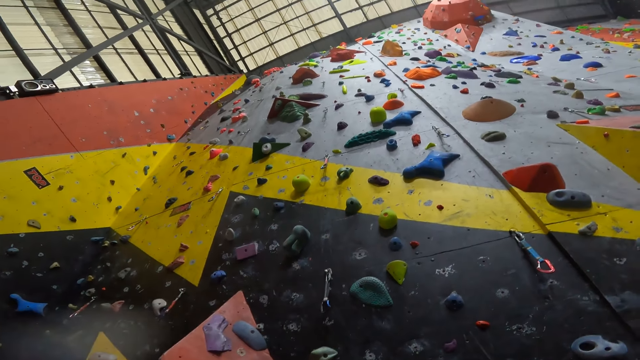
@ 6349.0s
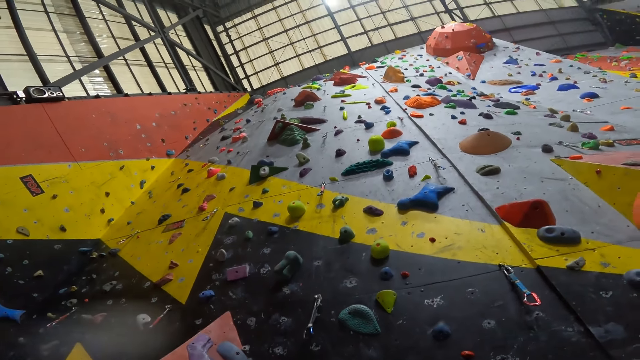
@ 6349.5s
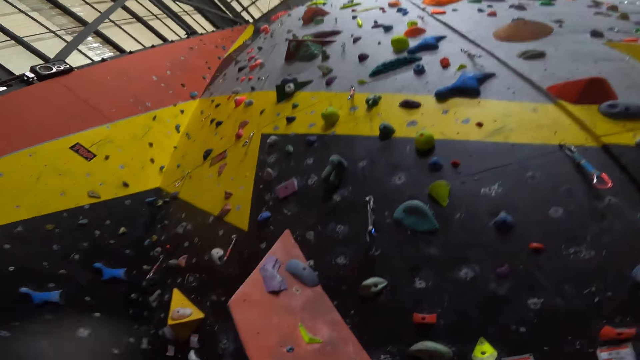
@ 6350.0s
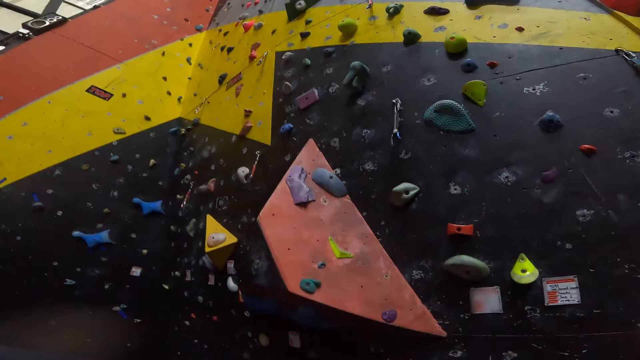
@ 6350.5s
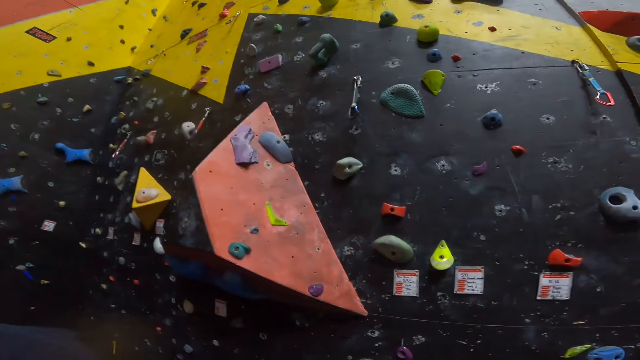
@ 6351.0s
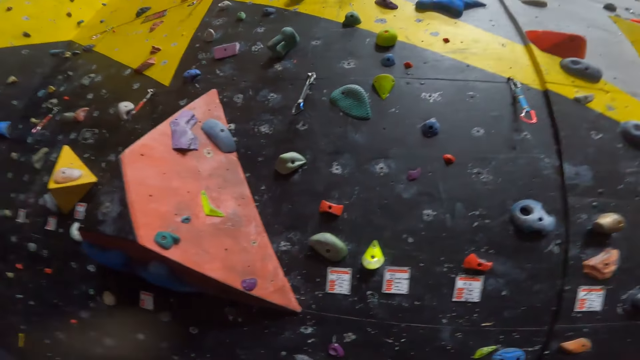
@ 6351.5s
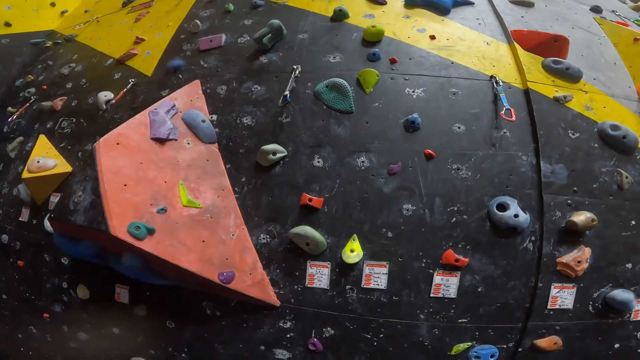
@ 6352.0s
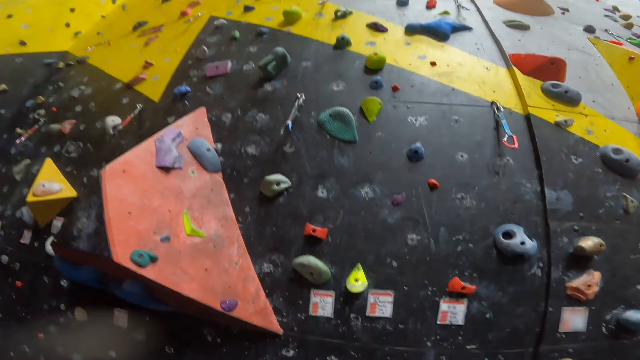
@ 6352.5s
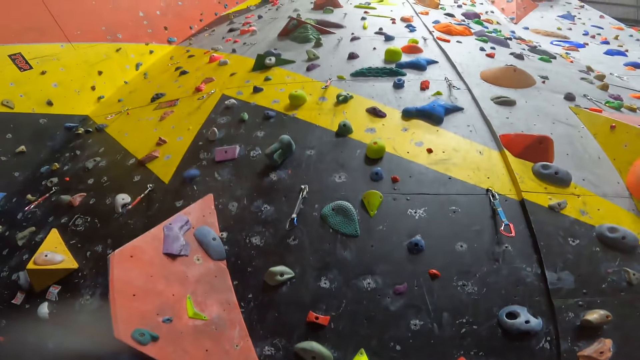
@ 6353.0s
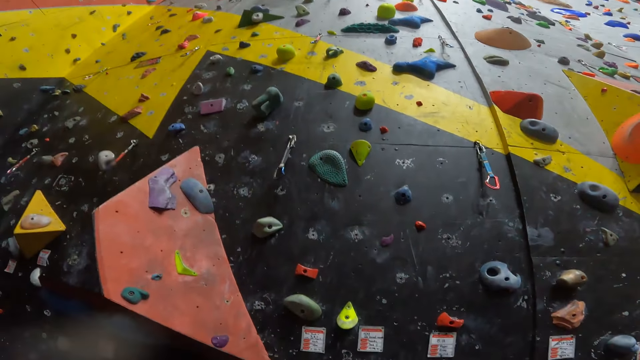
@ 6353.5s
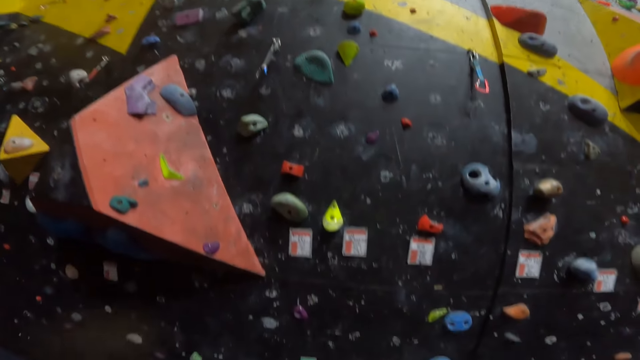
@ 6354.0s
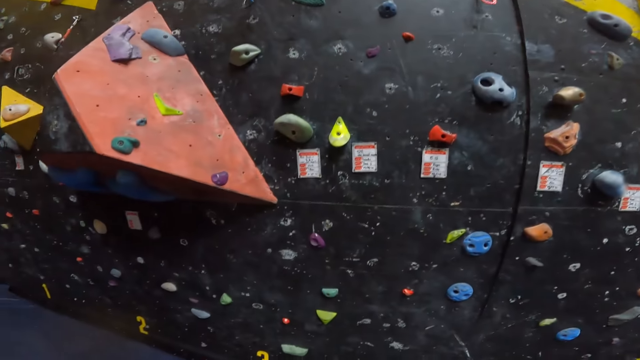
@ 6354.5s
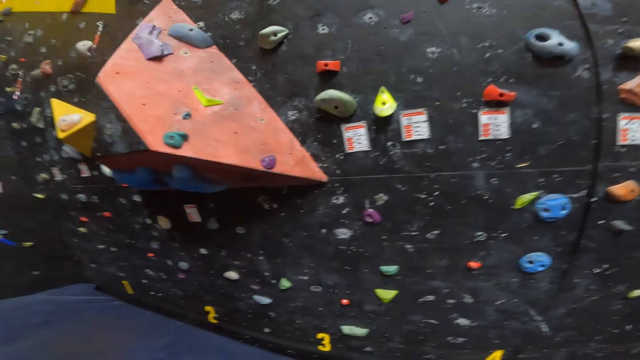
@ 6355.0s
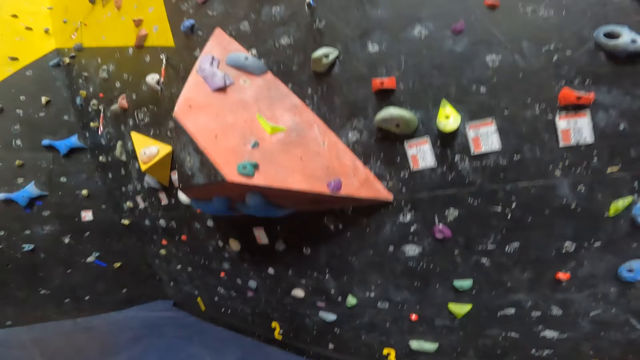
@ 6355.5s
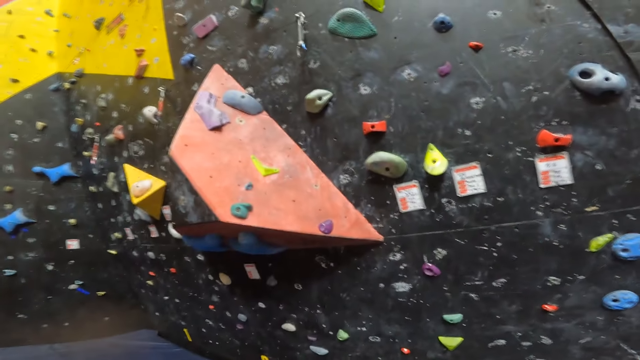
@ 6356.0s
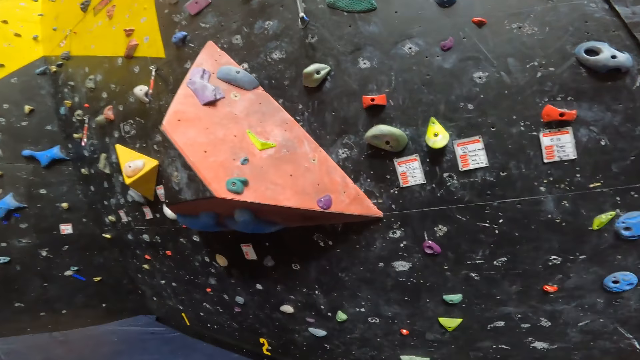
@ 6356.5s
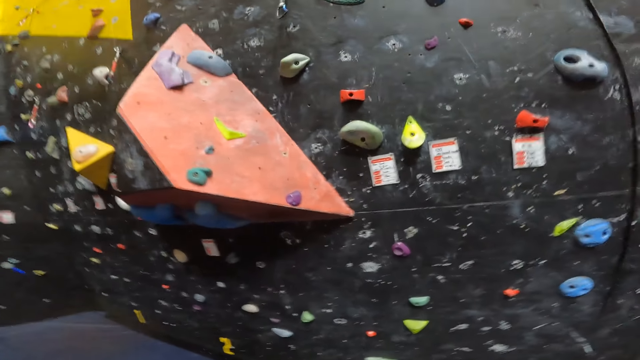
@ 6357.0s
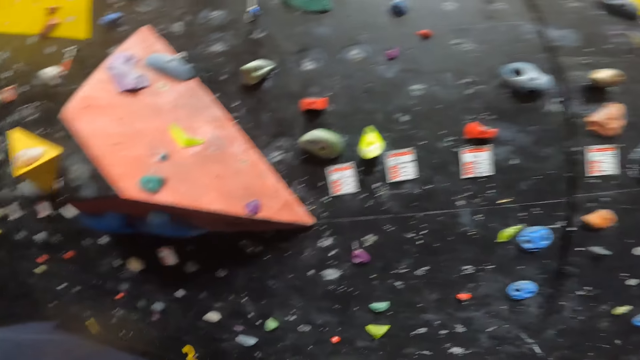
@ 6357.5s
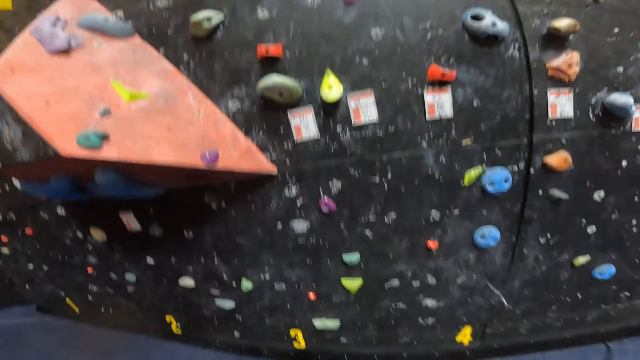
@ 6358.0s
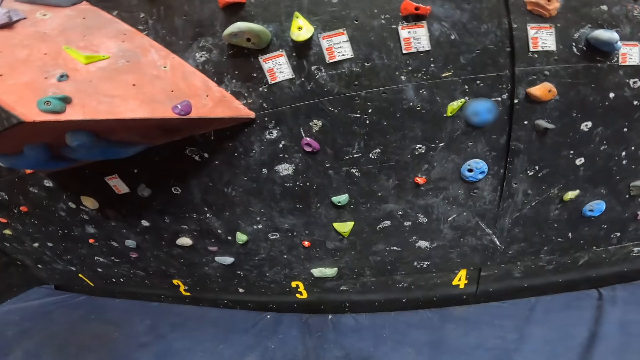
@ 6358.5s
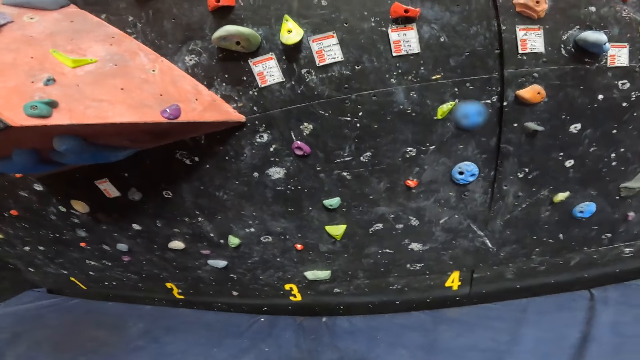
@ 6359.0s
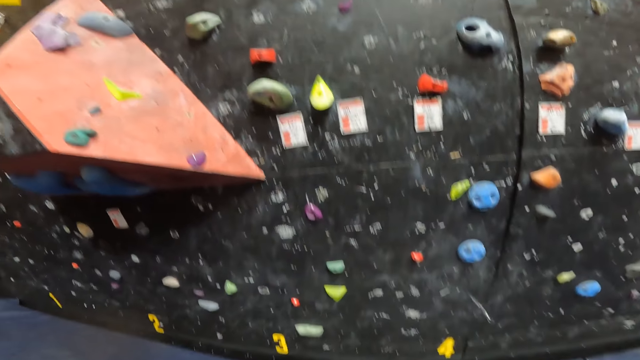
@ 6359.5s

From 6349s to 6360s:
The camera wearer looks down.

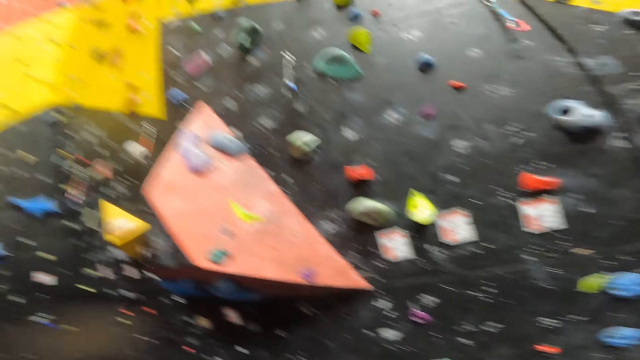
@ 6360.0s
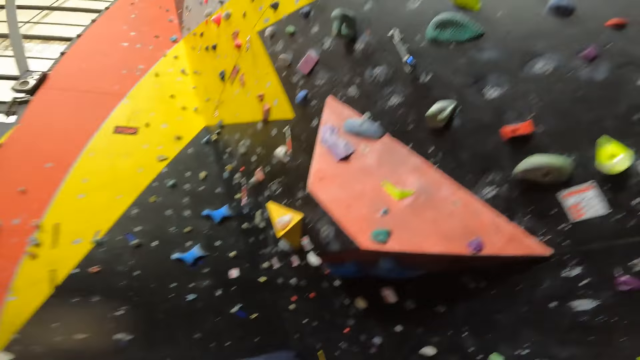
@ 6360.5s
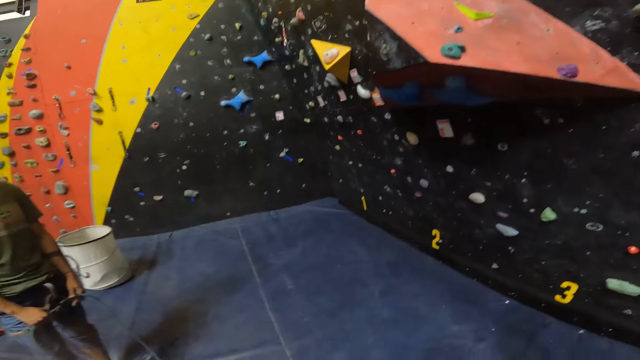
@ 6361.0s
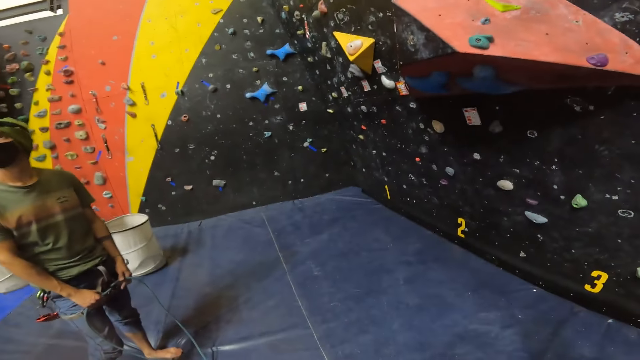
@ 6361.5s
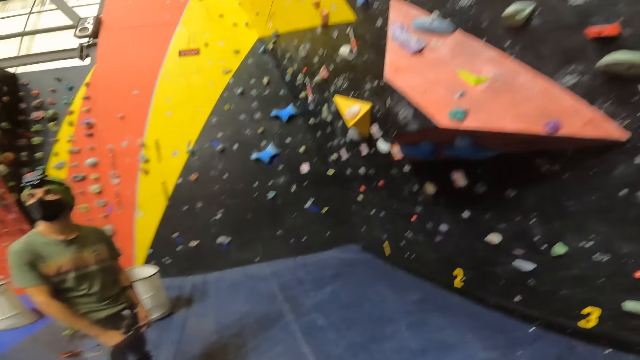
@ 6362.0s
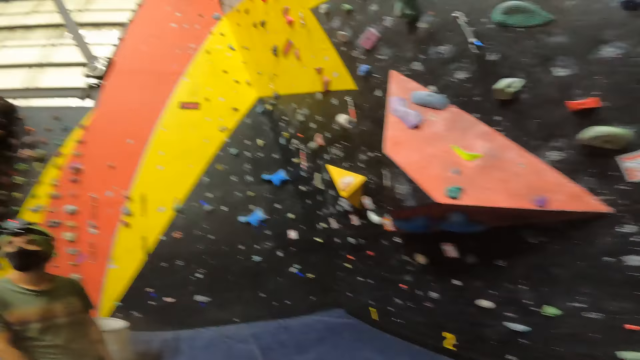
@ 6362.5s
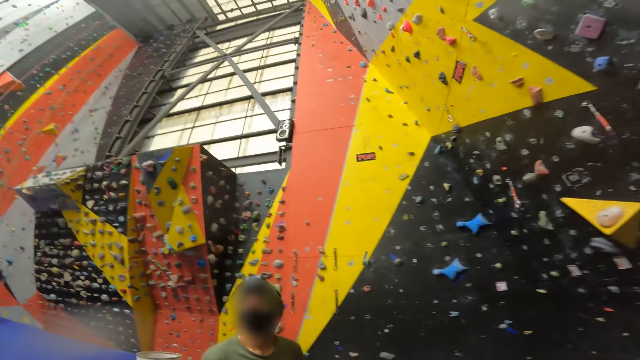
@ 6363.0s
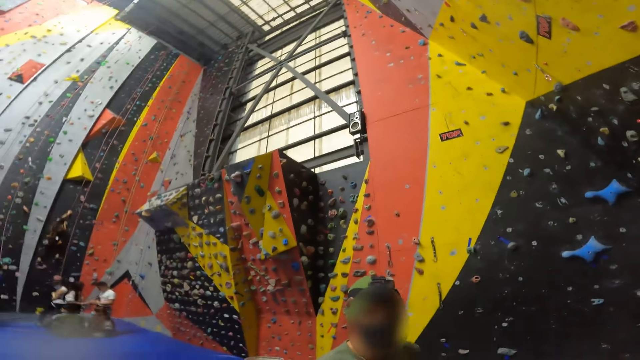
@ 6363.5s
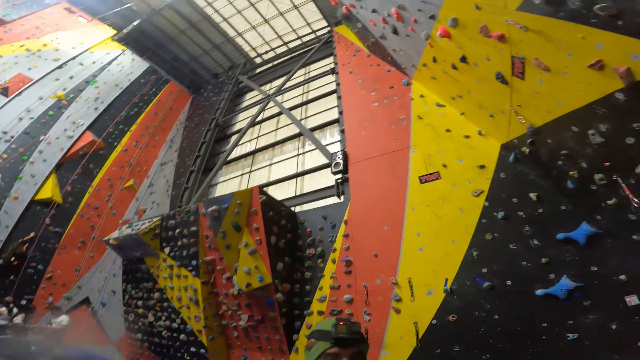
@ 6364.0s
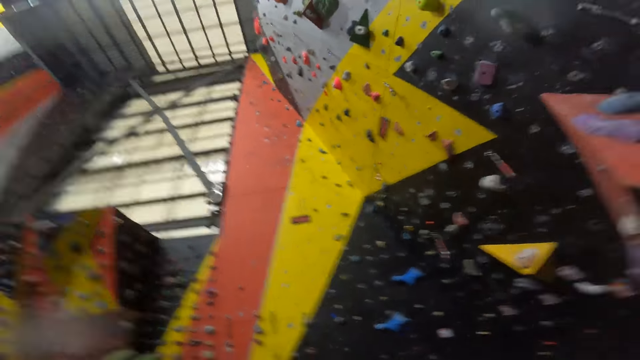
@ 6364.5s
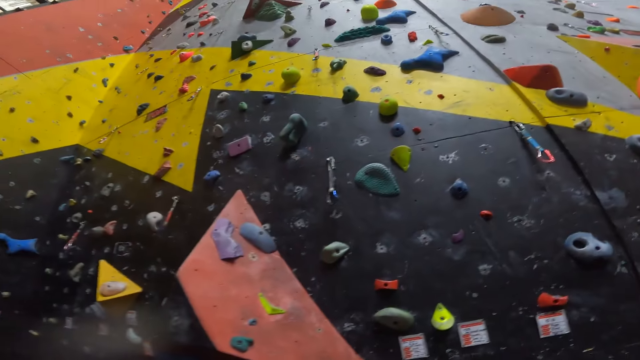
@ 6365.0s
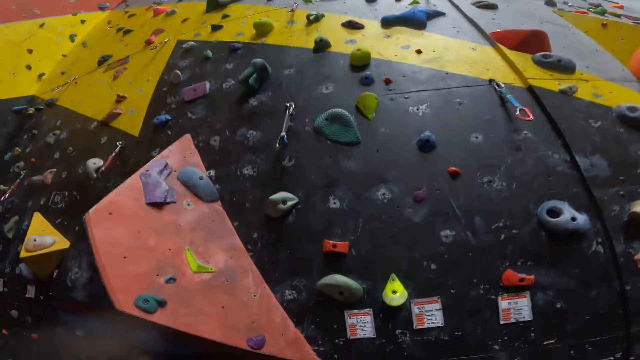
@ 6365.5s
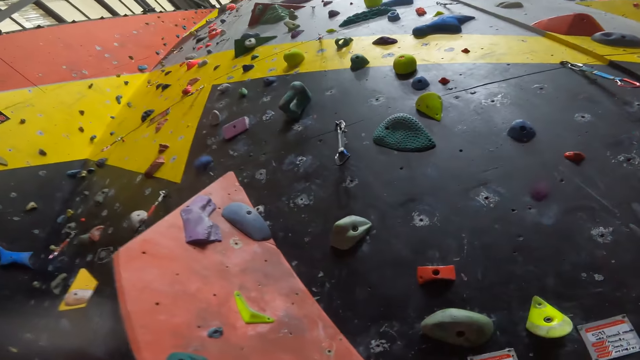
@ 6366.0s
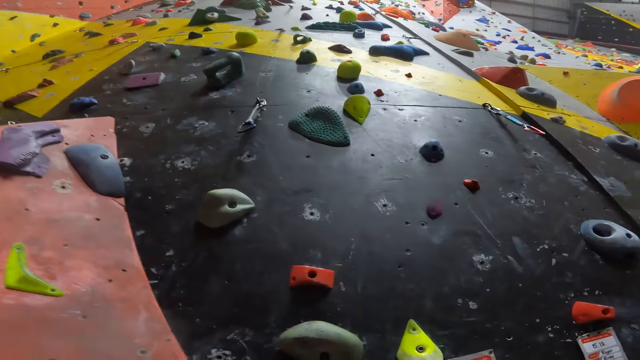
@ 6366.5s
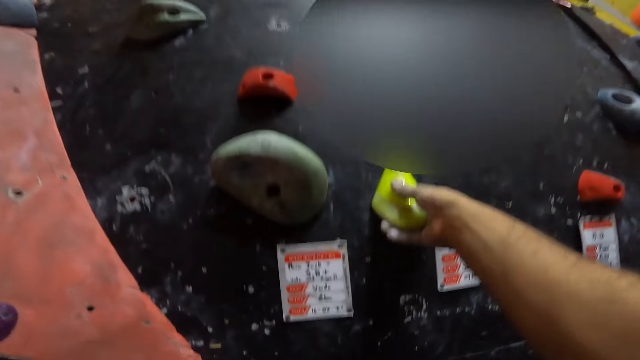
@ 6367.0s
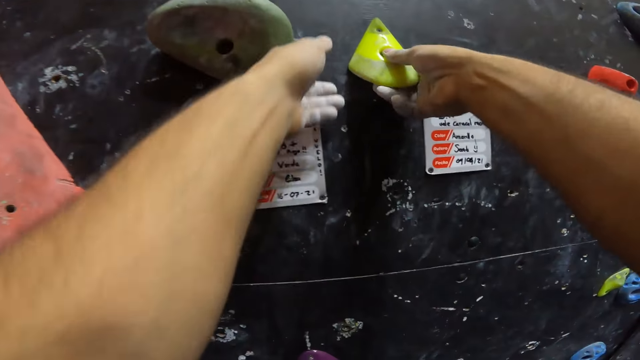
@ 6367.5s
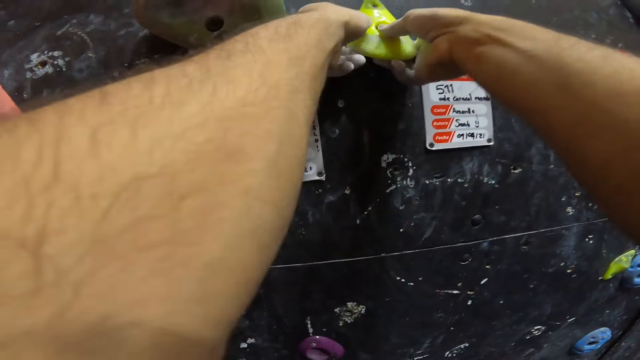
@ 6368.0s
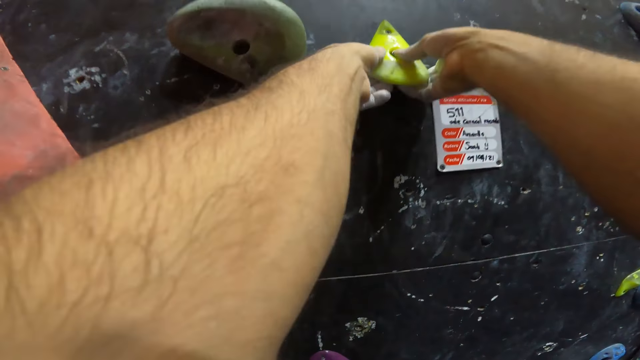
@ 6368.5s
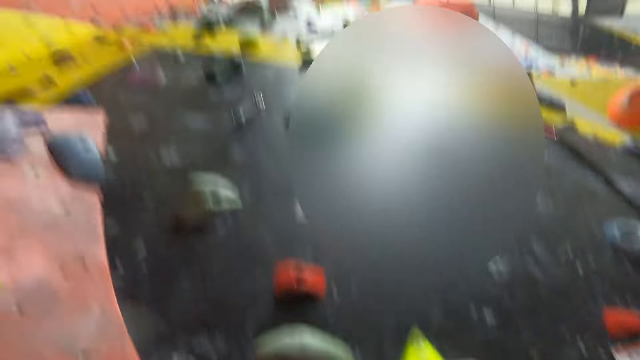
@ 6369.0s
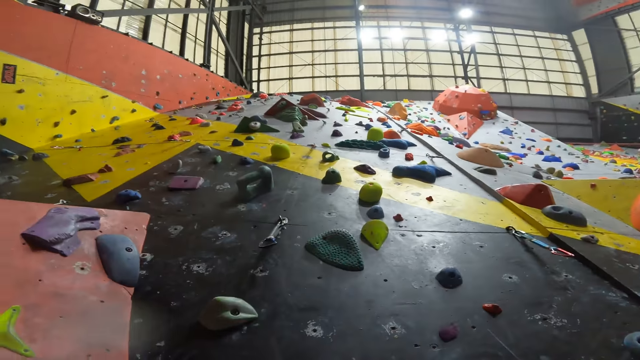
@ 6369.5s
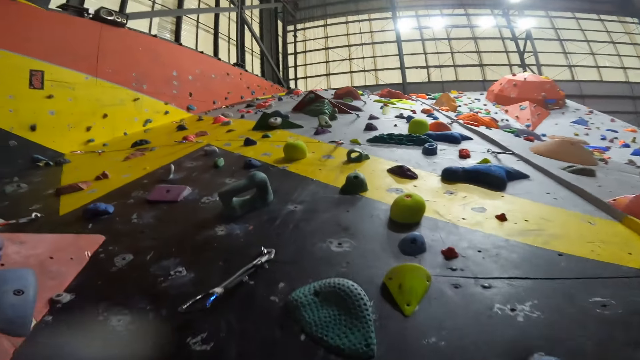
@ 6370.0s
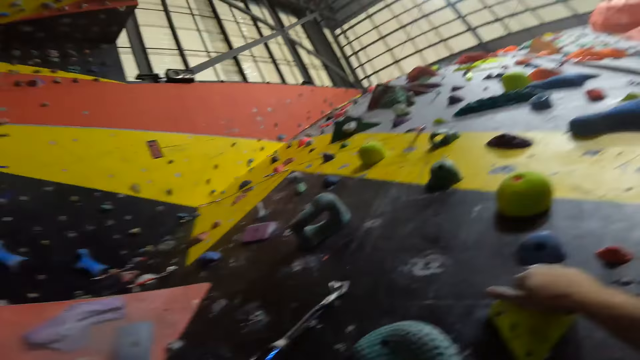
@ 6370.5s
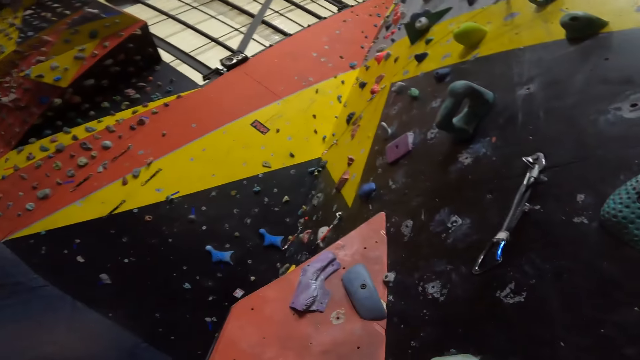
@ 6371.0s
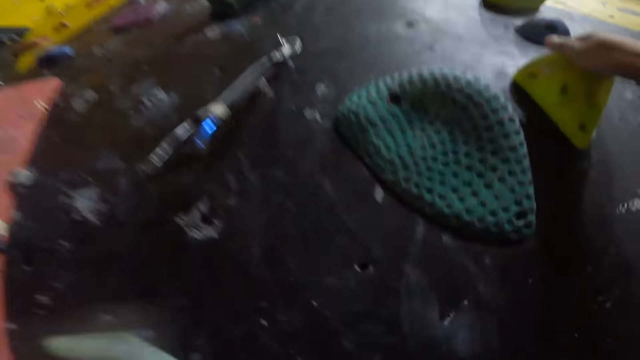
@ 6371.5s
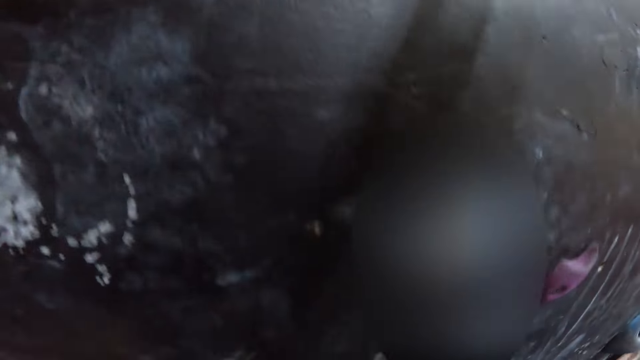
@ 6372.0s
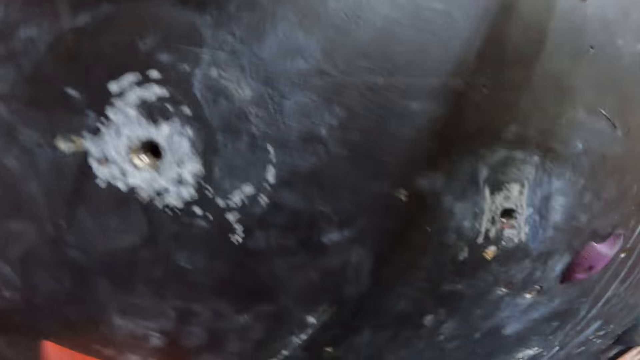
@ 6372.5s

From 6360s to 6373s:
The camera wearer interacts with a person. They look sideways. They hold on climbing holds with both hands. They climb up the wall.
